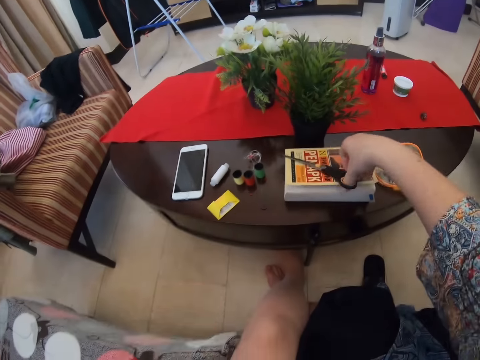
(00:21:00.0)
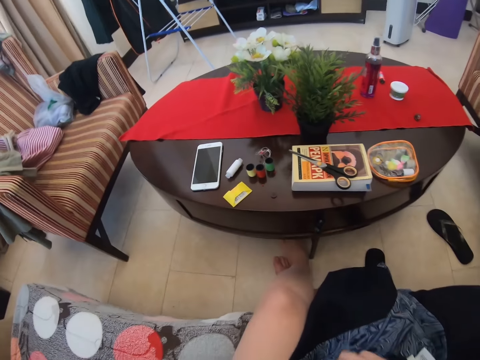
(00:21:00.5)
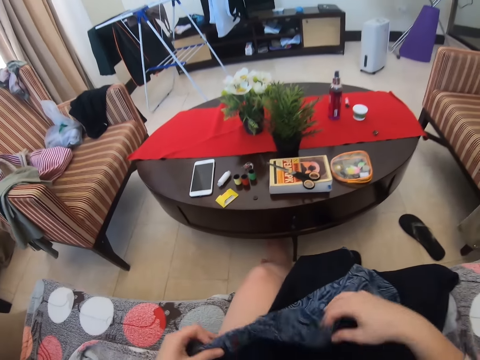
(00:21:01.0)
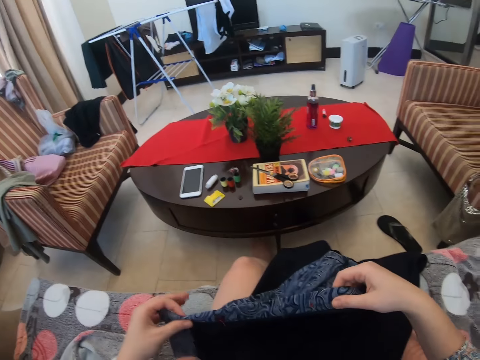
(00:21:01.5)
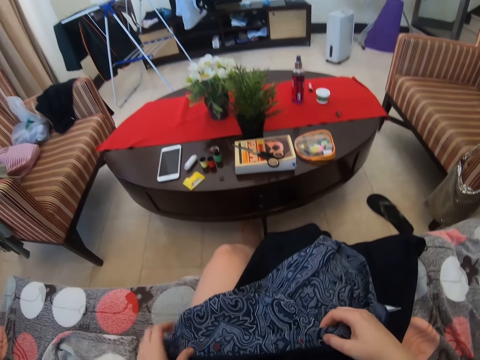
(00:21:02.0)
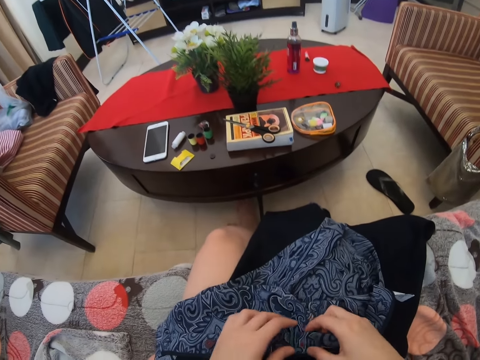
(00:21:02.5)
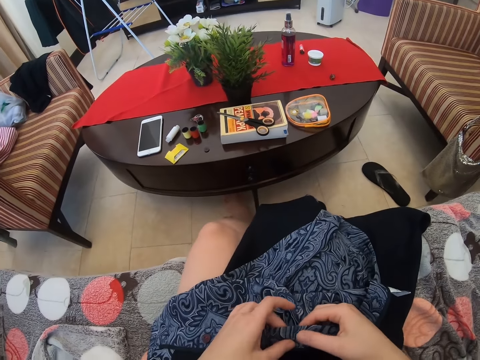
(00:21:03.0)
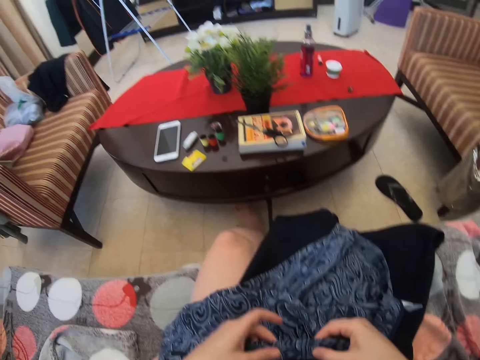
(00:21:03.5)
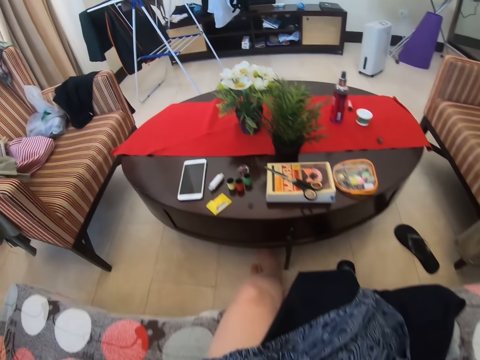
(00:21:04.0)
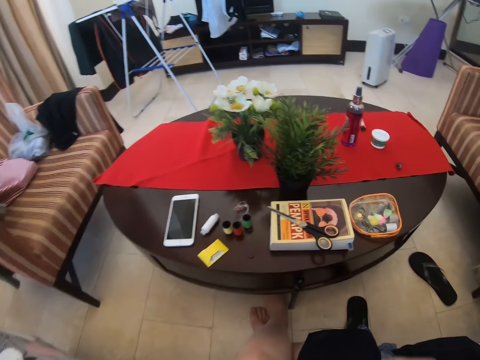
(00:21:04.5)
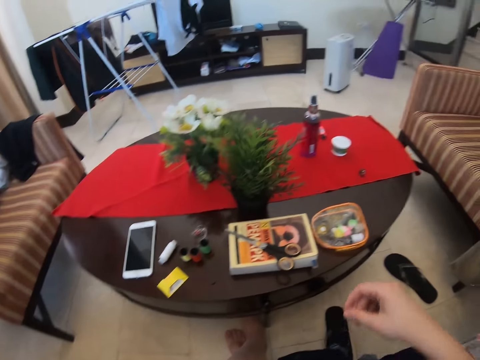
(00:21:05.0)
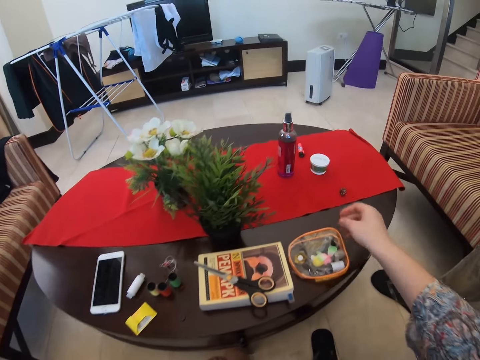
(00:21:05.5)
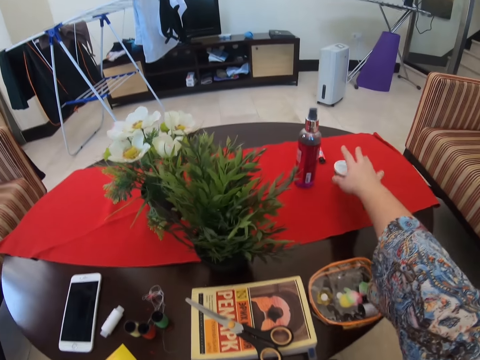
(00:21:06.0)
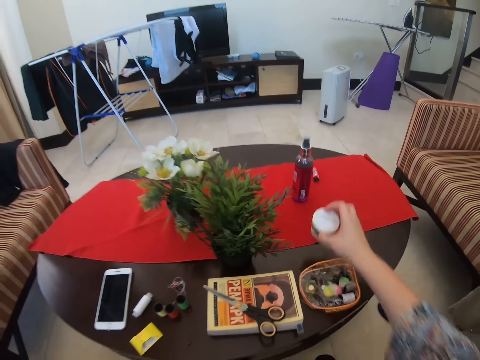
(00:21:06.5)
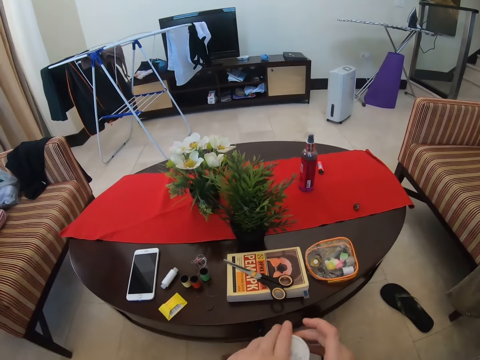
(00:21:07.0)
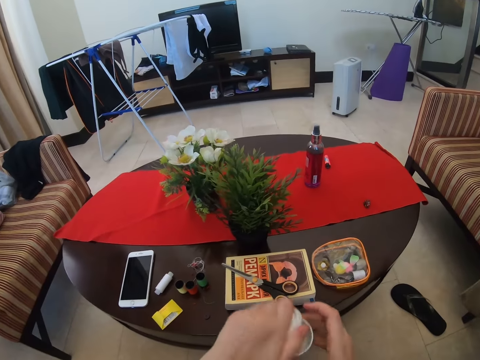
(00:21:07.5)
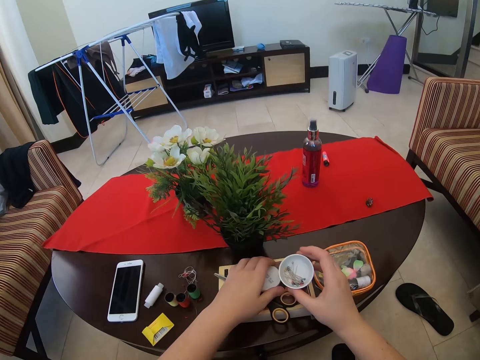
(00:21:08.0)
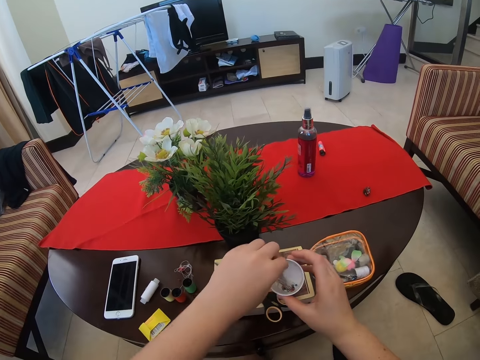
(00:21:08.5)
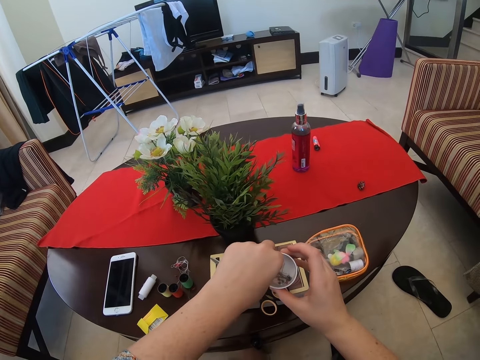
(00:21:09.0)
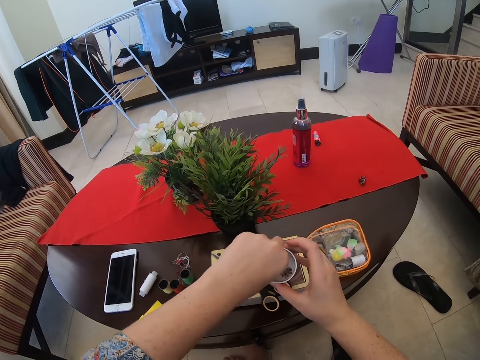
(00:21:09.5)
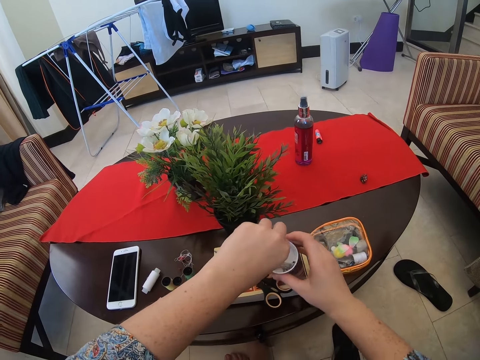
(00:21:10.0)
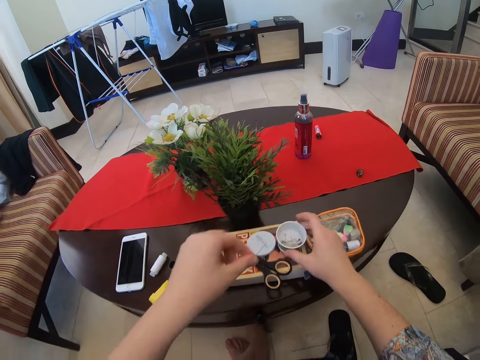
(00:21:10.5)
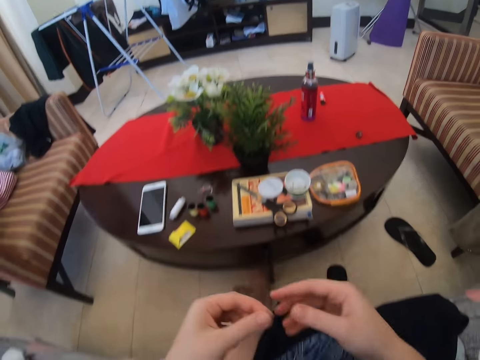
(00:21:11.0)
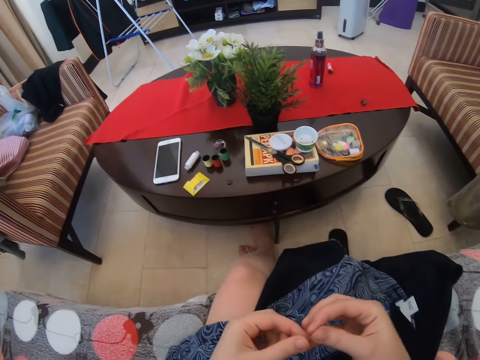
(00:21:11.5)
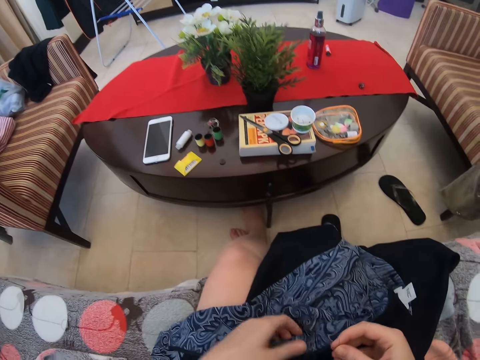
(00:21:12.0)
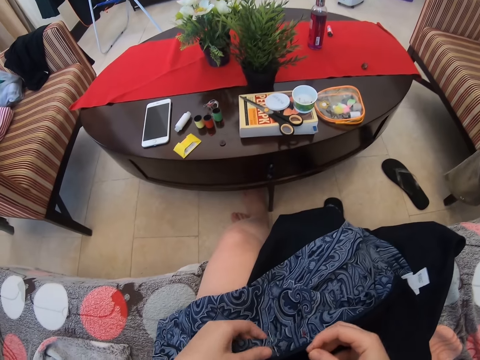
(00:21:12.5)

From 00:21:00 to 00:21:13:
The camera wearer puts the pair of scissors on the book at the table. They look at the cloth. They pick up a tin from the table and open the tin. They remove a sewing pin from the tin.

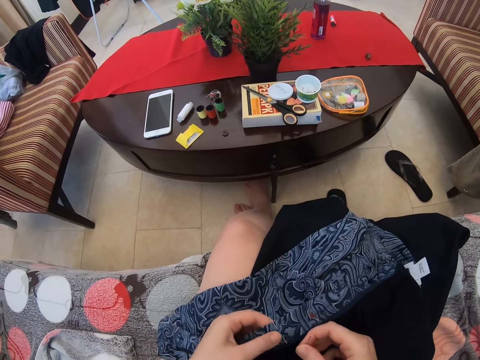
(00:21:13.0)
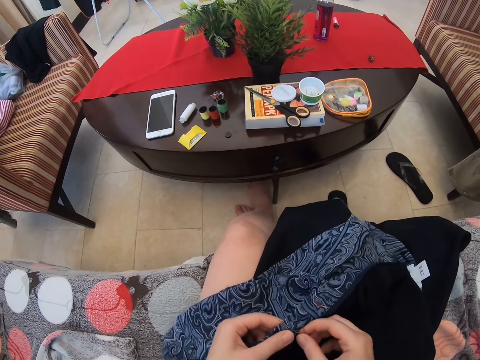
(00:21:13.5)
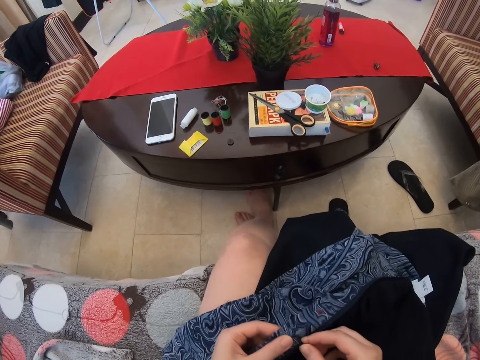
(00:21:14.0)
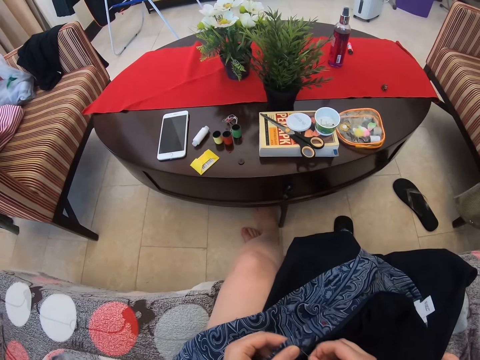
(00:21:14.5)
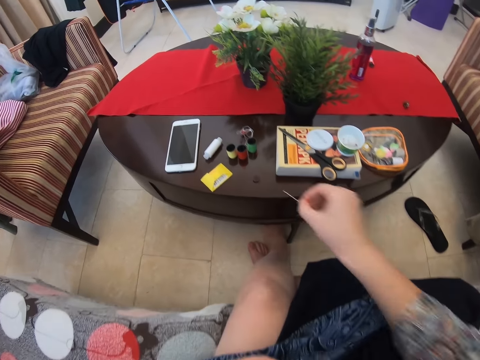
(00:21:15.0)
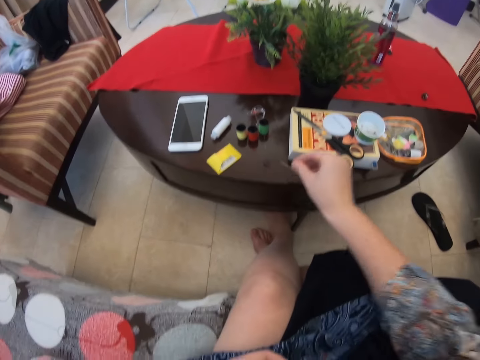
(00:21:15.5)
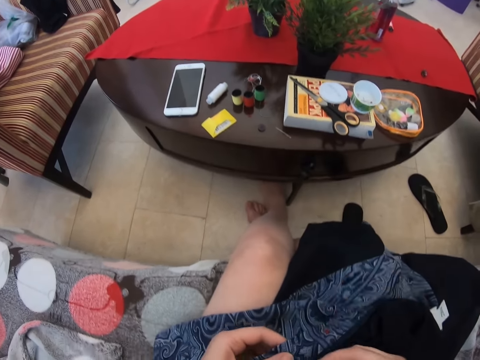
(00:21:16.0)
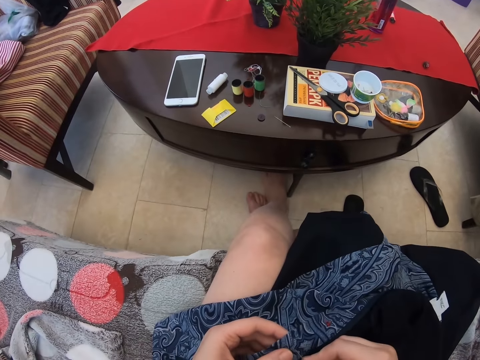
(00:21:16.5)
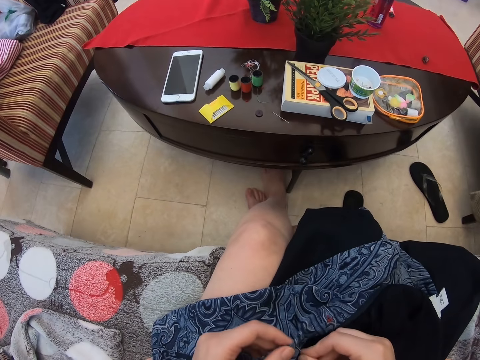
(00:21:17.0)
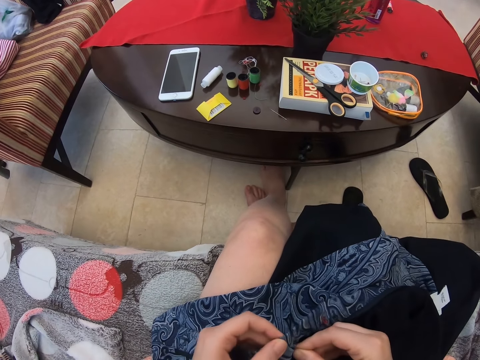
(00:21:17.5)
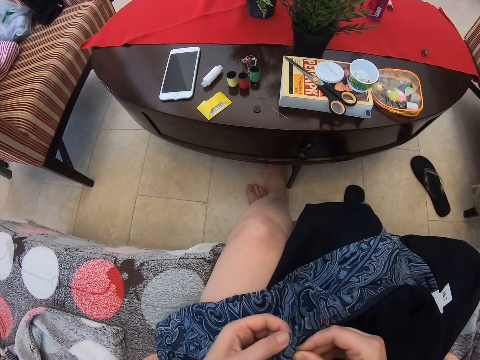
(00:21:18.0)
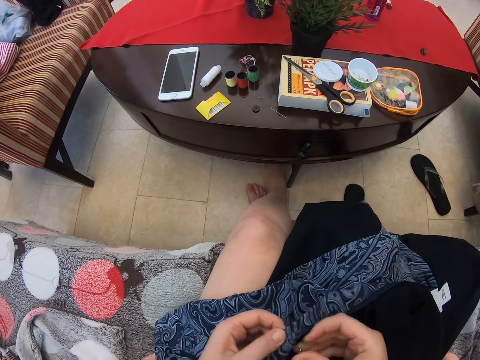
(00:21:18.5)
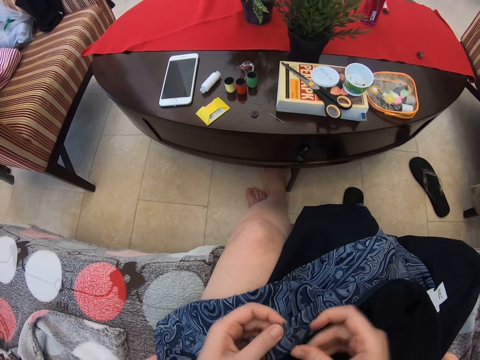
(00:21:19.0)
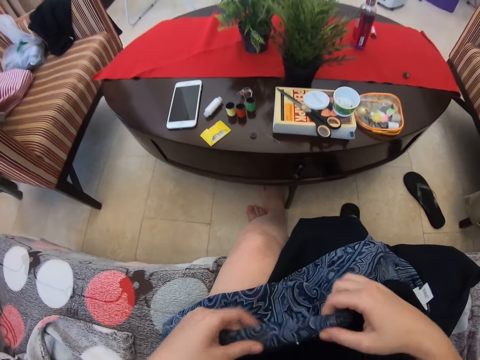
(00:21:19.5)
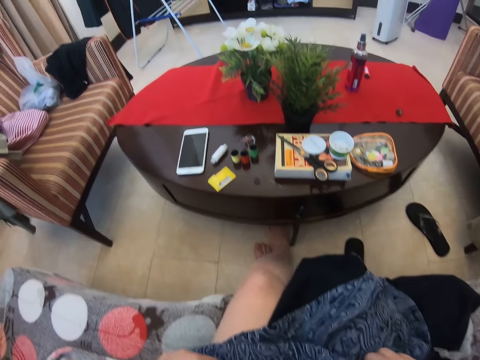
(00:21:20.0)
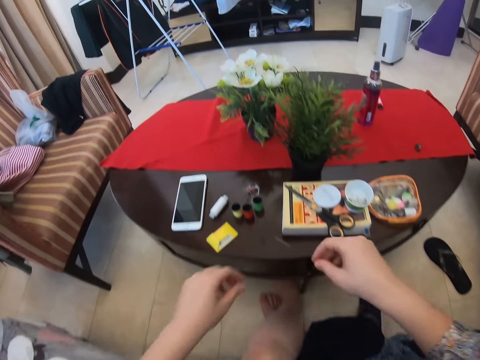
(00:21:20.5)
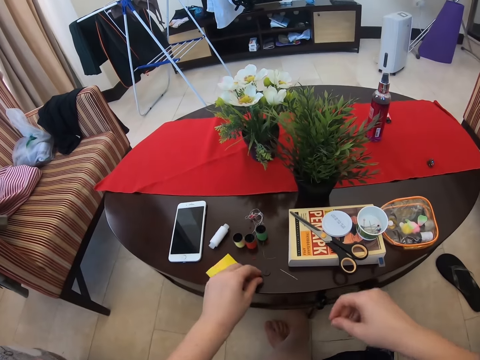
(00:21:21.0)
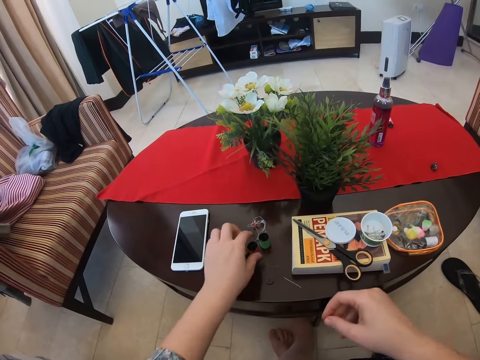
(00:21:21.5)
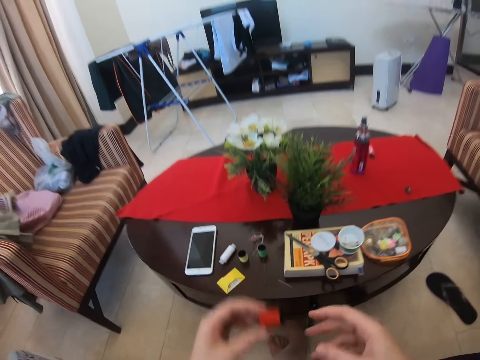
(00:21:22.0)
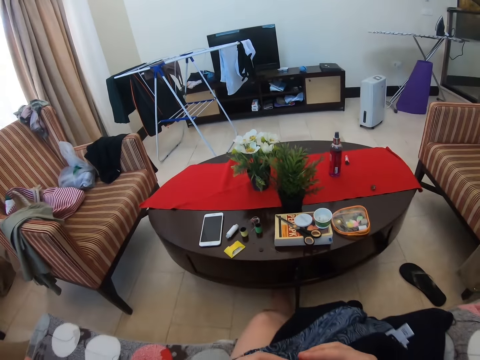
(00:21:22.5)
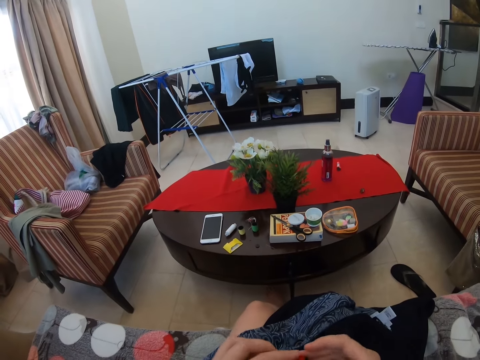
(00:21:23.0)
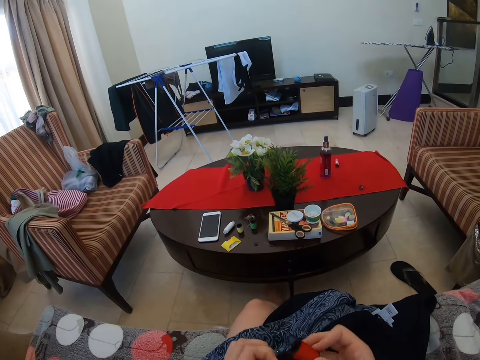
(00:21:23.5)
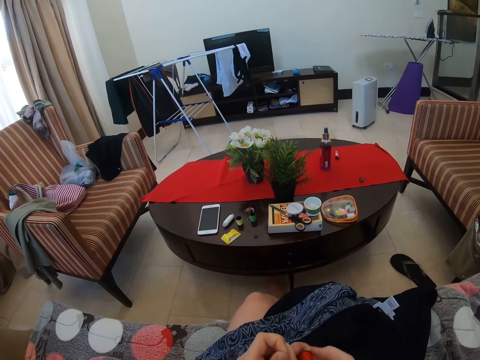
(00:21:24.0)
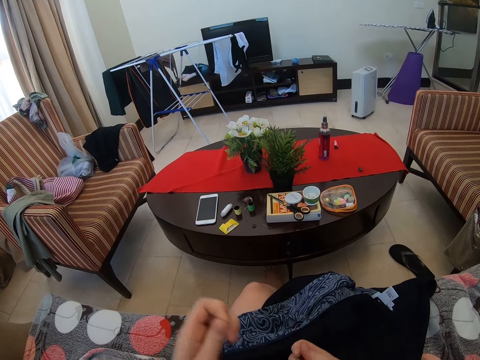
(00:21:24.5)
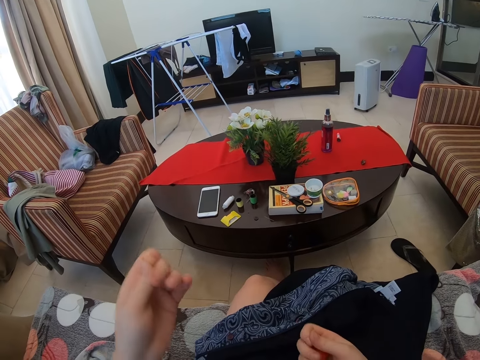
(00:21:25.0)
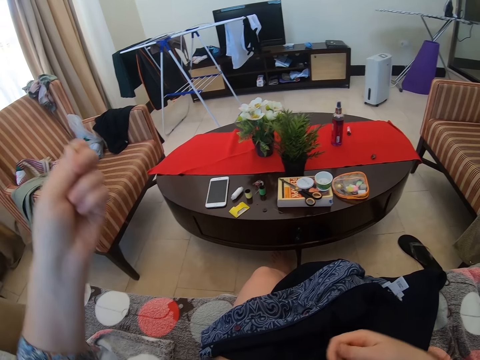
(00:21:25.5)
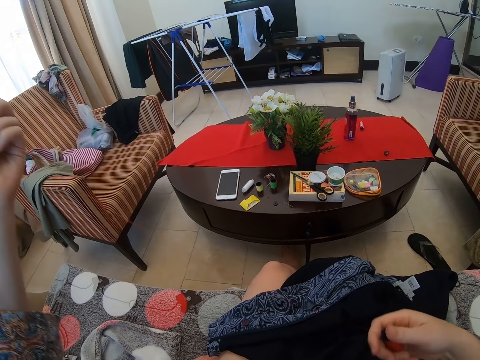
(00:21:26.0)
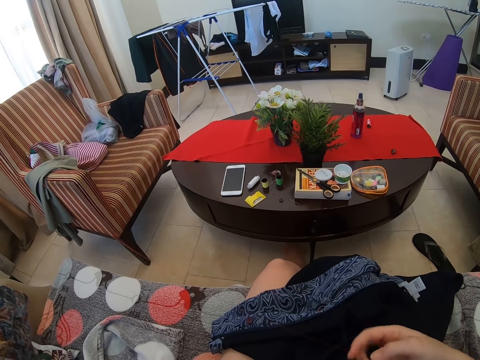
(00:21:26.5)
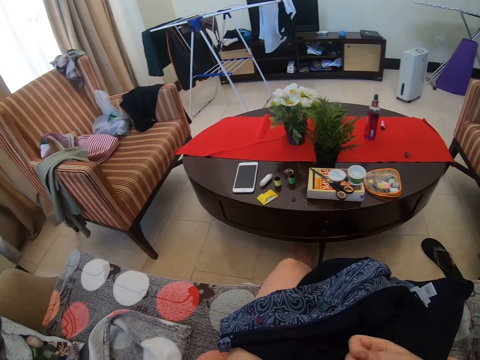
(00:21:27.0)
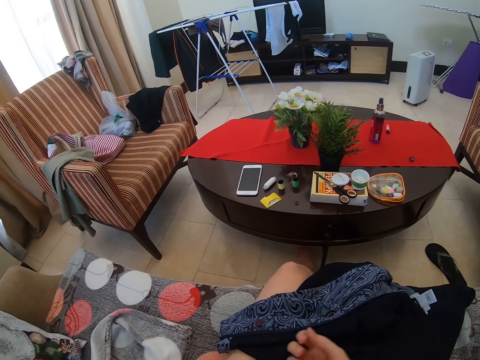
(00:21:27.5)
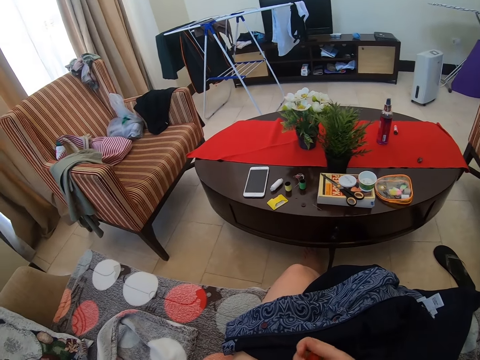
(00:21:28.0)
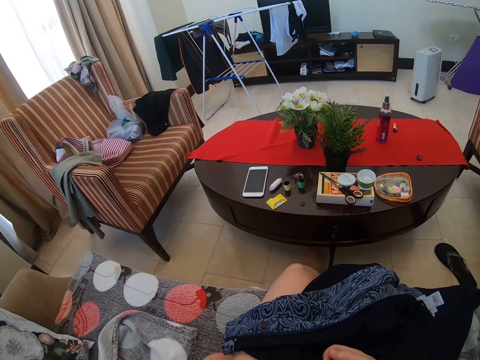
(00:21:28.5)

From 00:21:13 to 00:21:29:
The camera wearer holds the cloth together with the sewing pin. They put the pin on the cloth. They remove the pin from the cloth and drop the pin on the table. They sew the cloth with the needle. They pick up the thread roll from the table. They pull the thread.
